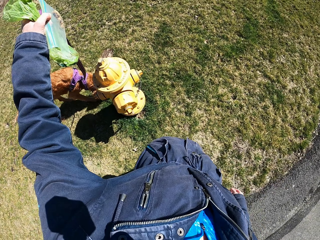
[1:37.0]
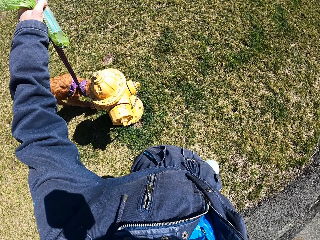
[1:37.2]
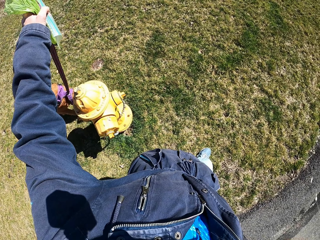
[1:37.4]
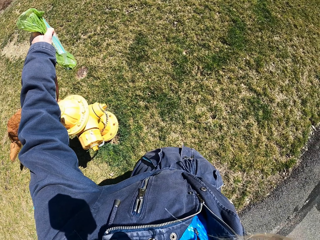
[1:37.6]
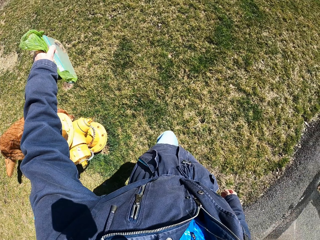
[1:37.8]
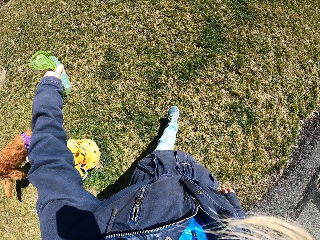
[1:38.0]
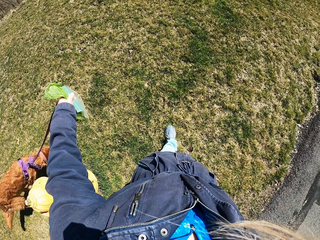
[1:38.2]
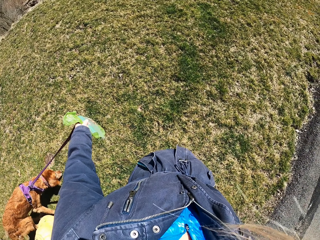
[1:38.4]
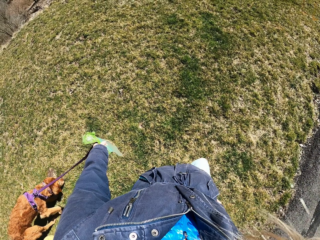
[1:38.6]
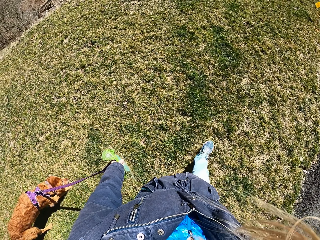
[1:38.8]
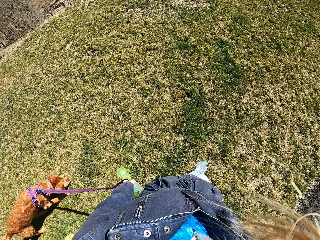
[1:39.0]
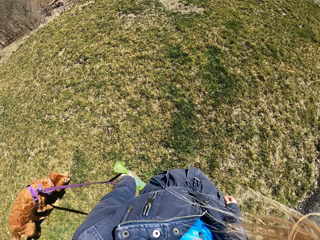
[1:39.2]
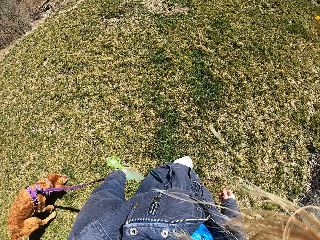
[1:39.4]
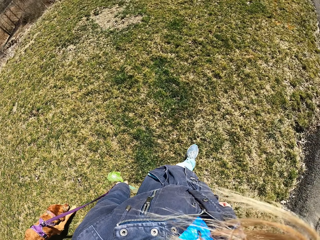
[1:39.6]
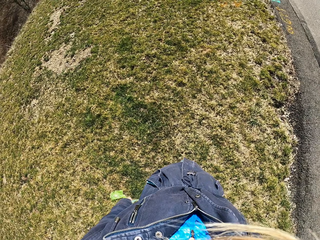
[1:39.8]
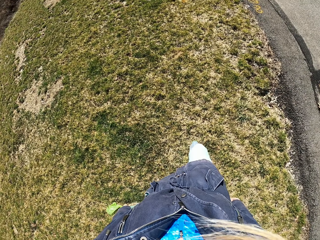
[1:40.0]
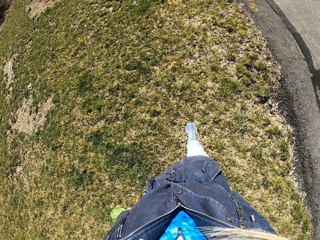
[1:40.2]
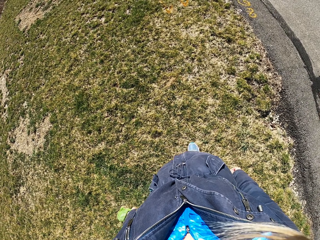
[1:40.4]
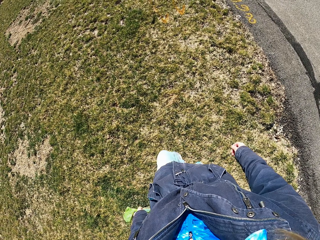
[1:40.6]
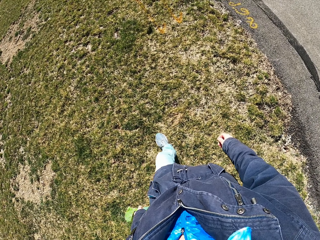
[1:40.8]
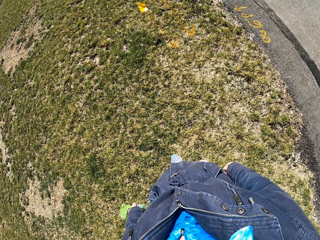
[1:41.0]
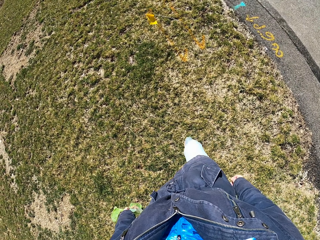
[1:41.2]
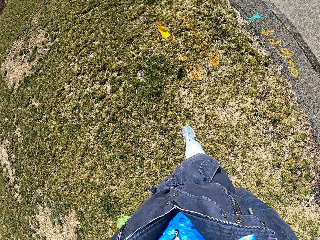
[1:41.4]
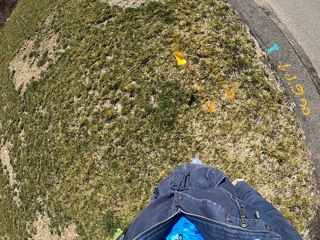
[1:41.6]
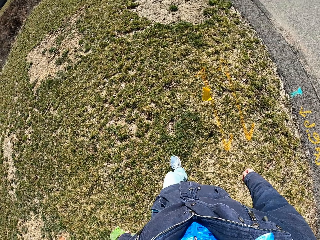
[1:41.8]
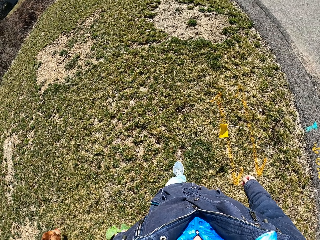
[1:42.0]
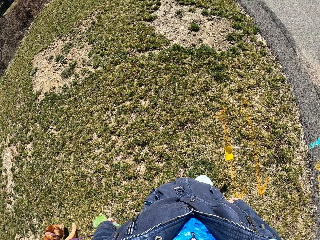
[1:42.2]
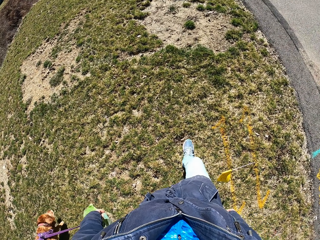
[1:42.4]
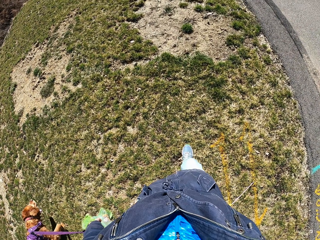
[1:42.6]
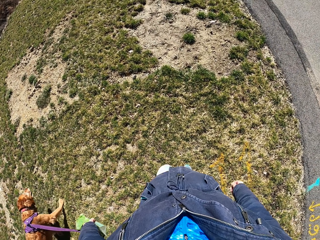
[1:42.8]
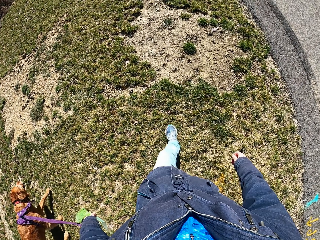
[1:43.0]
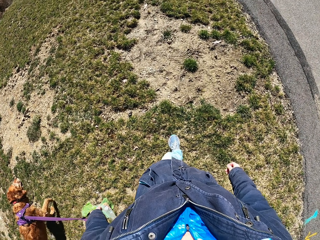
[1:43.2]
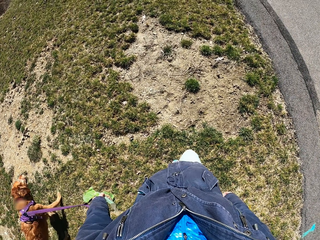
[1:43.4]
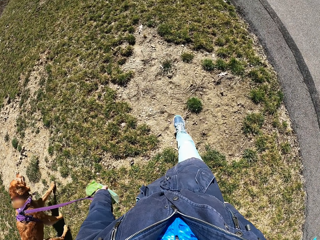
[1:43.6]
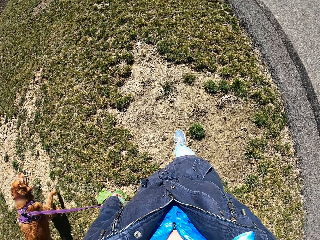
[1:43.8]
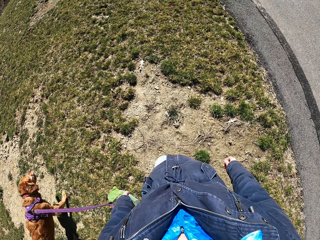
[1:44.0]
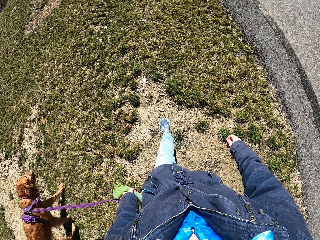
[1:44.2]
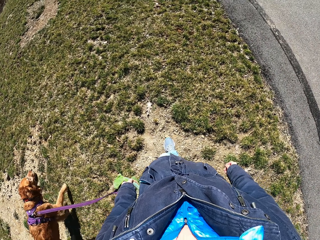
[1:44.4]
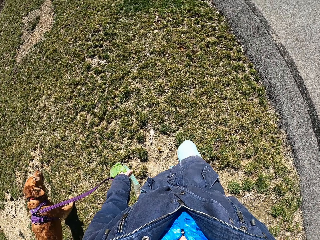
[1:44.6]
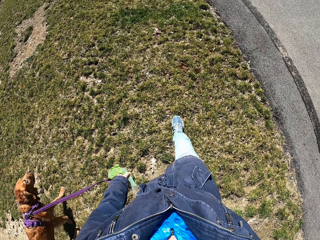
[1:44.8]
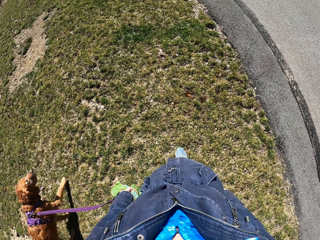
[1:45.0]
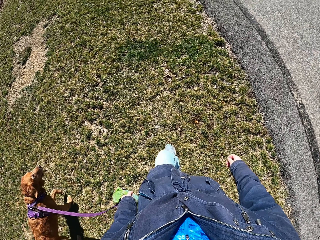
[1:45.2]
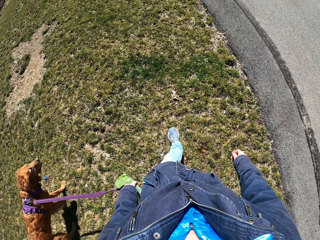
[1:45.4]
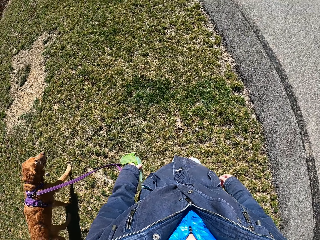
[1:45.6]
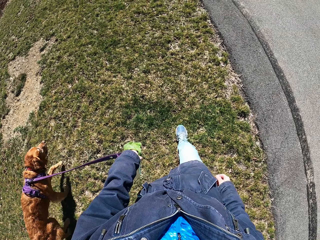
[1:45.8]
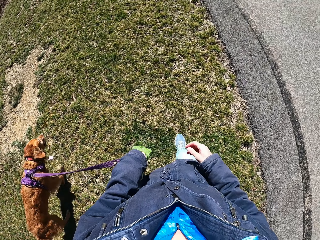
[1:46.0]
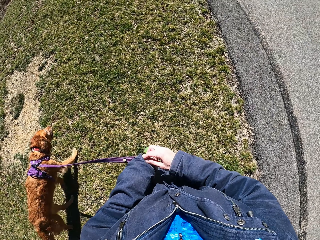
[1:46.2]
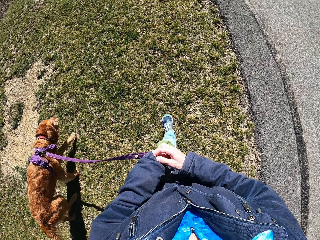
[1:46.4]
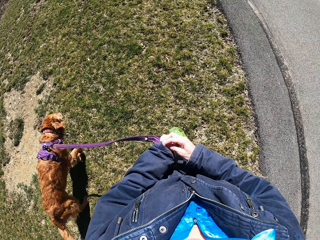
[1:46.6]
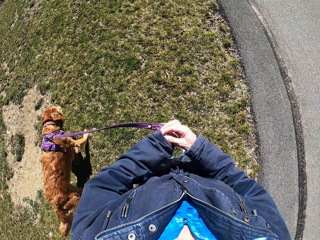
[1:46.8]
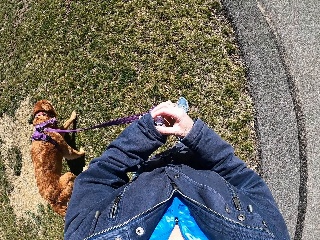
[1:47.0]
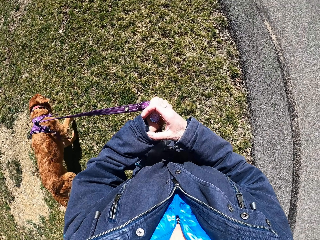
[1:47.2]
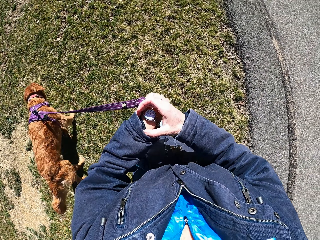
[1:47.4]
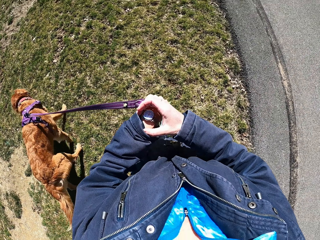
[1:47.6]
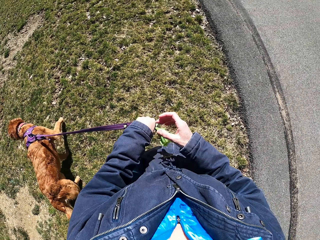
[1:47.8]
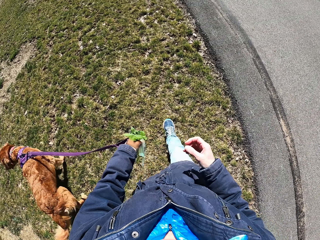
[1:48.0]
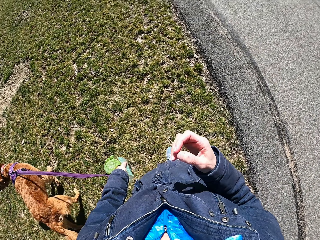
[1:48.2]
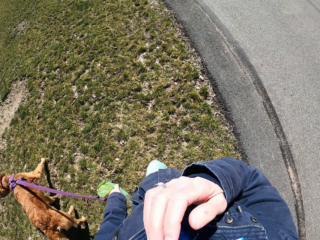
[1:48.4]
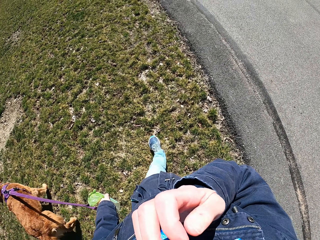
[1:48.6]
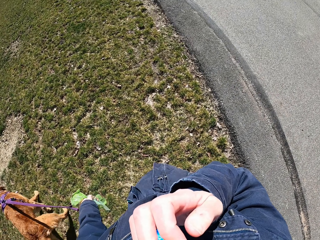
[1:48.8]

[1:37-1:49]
The camera wearer checks the time on the watch.

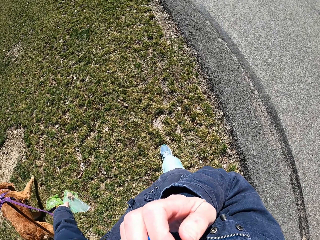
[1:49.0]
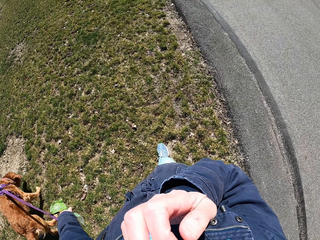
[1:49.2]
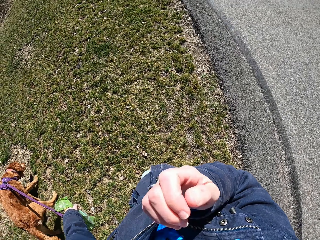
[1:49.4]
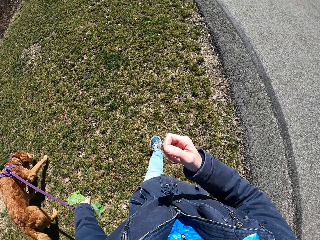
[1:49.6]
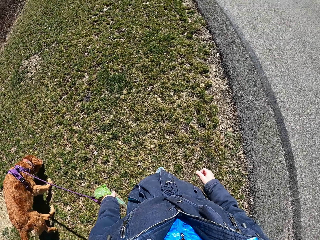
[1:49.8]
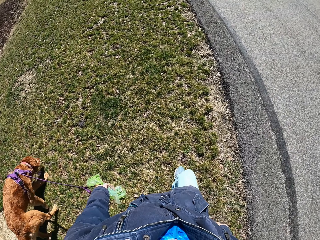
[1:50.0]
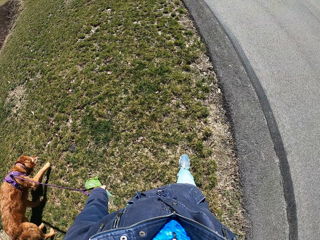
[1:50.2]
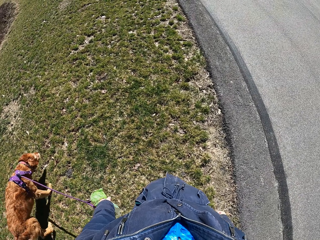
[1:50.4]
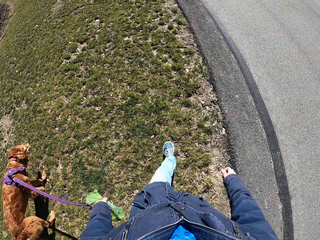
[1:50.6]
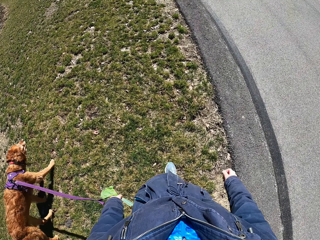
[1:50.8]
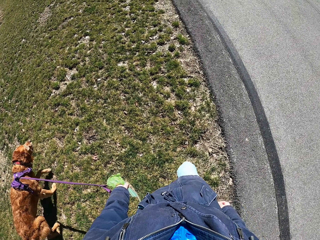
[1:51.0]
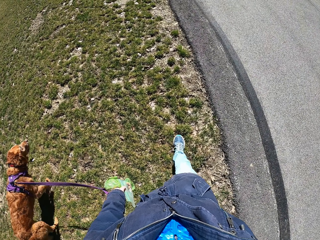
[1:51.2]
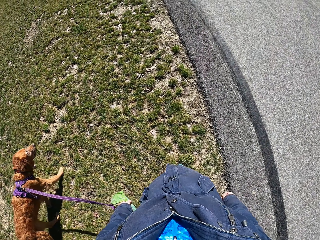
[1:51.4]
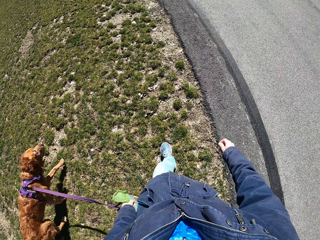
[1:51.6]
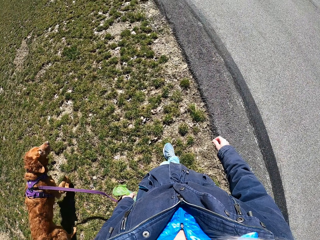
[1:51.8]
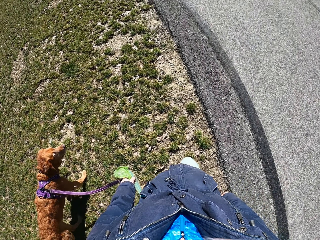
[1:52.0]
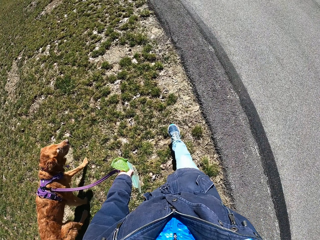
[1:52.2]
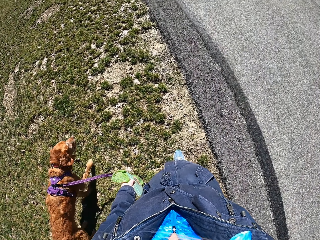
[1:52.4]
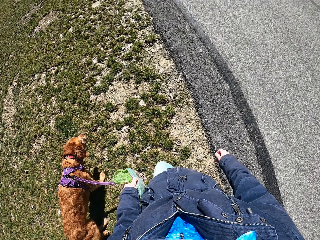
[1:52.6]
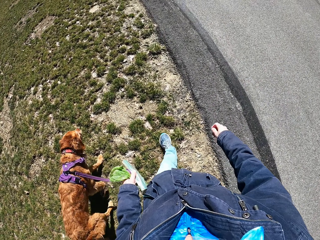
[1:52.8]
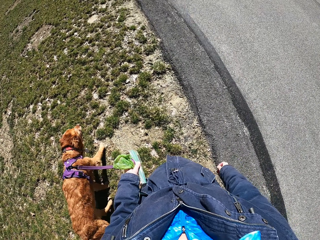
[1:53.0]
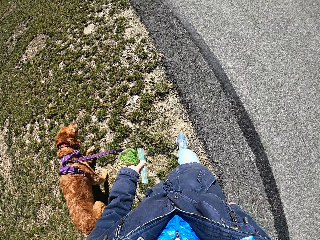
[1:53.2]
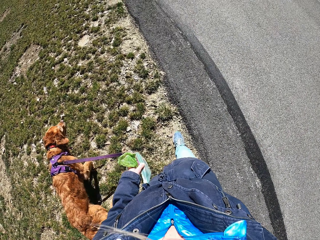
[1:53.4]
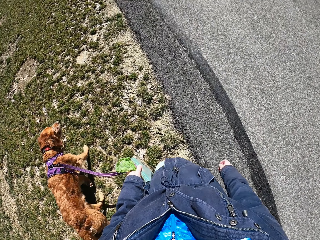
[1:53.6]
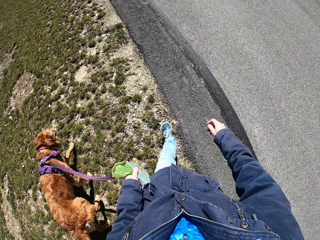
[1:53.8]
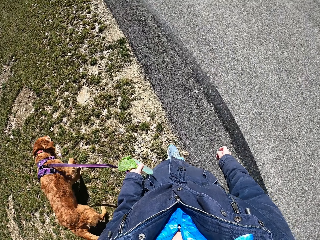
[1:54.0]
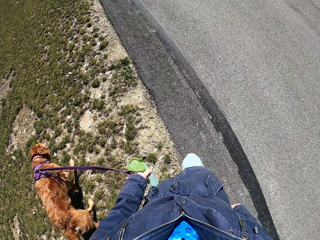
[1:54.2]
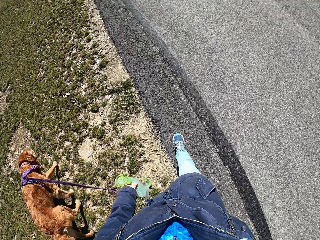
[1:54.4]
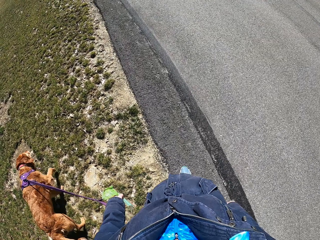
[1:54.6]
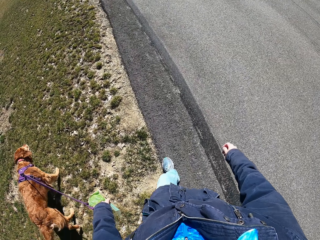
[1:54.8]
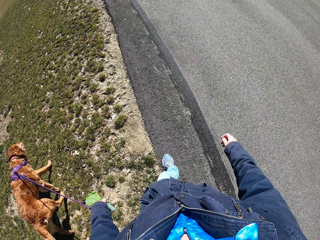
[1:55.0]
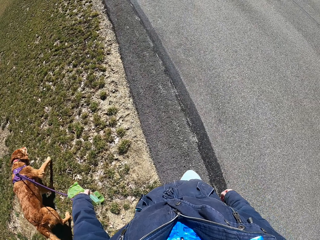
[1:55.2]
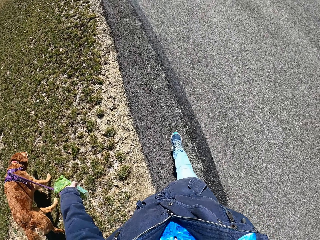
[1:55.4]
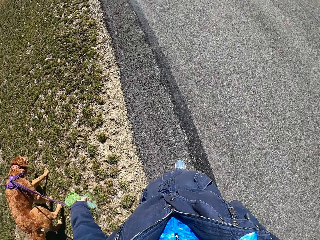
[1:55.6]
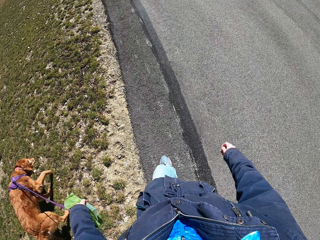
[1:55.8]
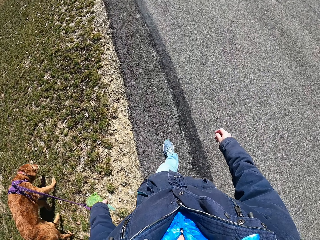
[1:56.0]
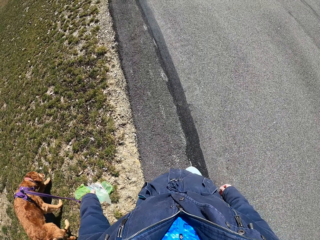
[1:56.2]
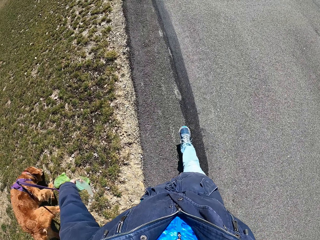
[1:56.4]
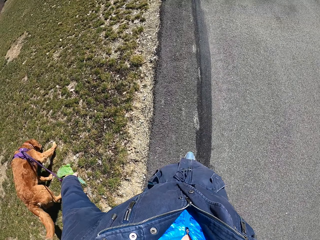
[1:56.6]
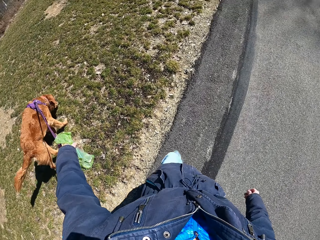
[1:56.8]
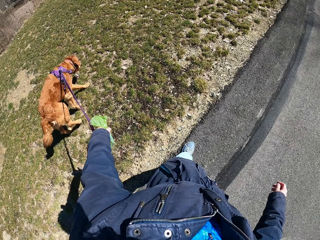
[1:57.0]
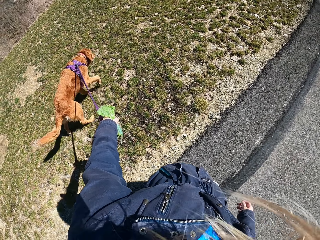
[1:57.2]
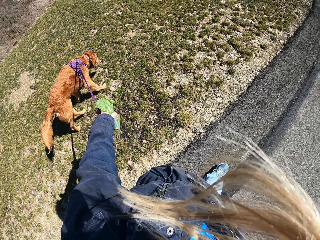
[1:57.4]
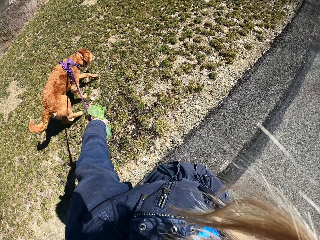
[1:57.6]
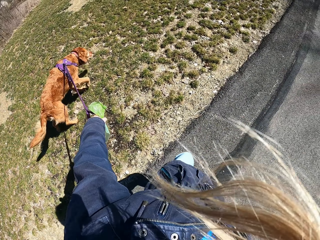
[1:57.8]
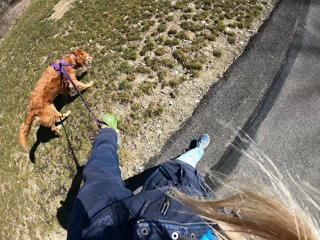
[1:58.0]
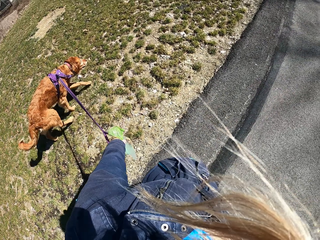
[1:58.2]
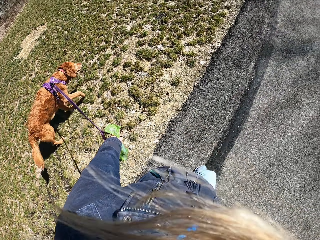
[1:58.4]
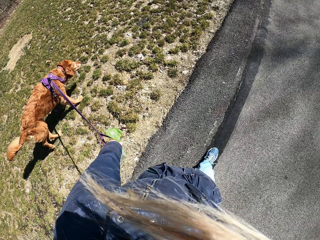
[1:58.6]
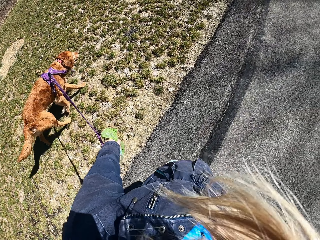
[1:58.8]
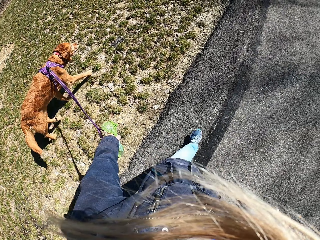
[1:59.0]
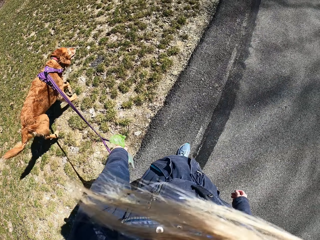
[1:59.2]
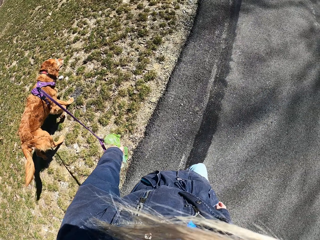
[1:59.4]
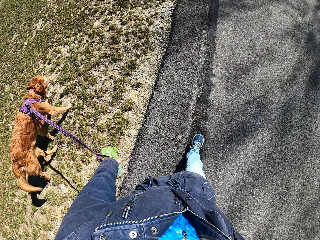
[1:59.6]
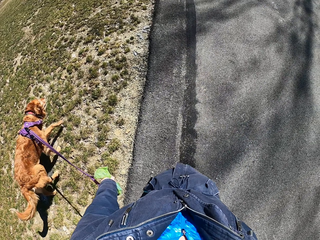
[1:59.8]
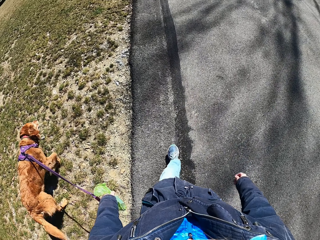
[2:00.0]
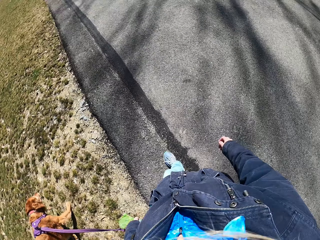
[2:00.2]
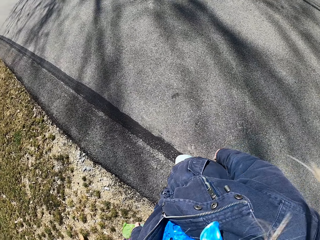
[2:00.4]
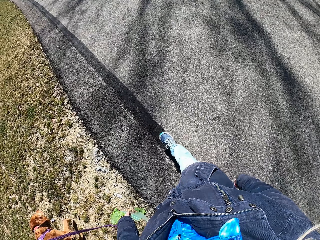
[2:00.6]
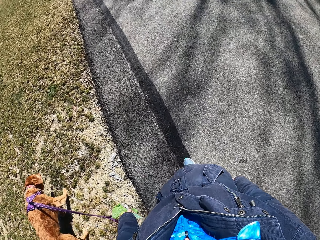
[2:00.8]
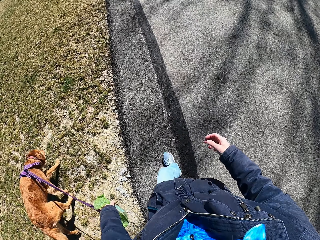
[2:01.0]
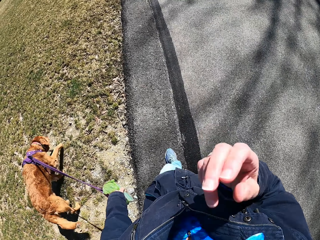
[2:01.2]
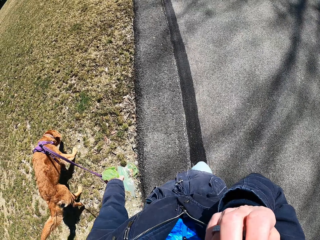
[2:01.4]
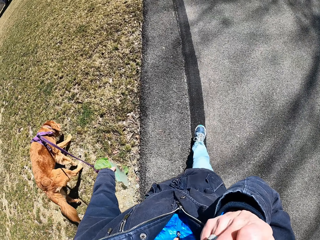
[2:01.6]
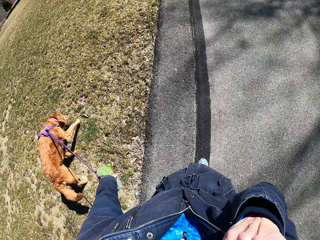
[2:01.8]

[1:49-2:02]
The camera wearer walks with the dog on the grass. They walk with the dog.
